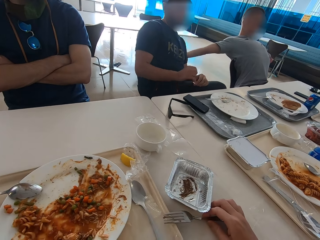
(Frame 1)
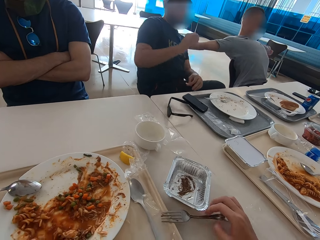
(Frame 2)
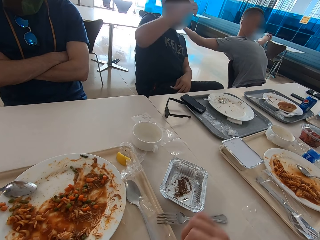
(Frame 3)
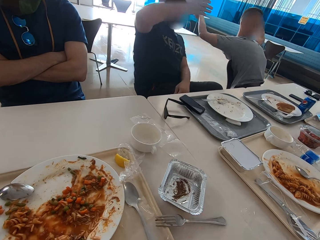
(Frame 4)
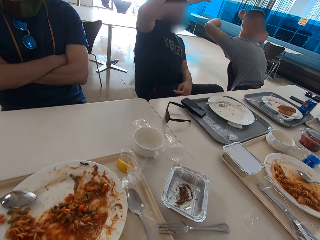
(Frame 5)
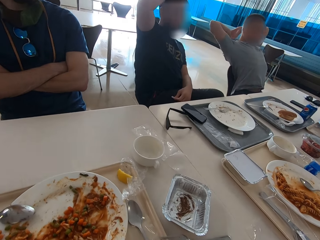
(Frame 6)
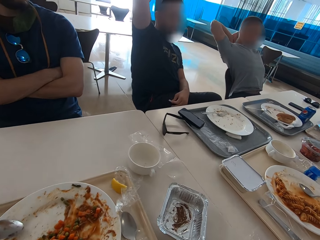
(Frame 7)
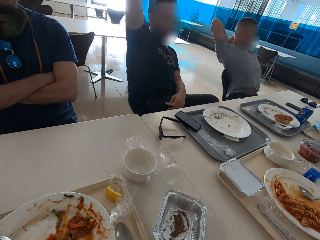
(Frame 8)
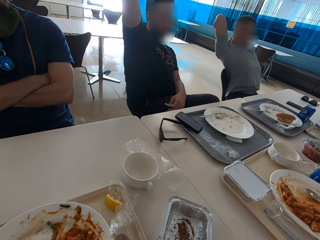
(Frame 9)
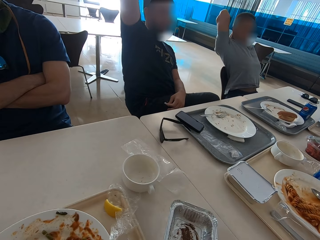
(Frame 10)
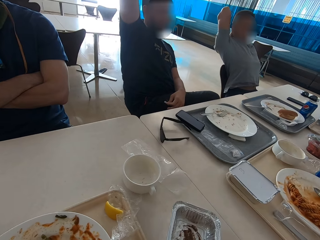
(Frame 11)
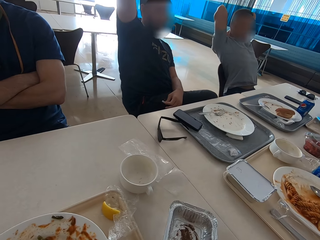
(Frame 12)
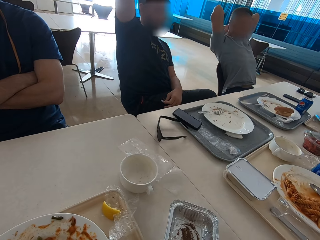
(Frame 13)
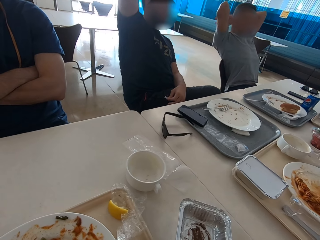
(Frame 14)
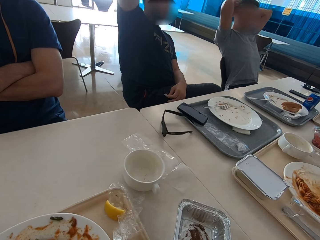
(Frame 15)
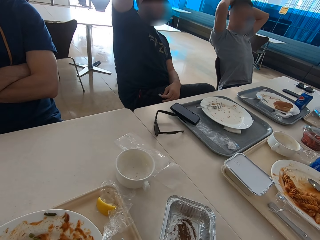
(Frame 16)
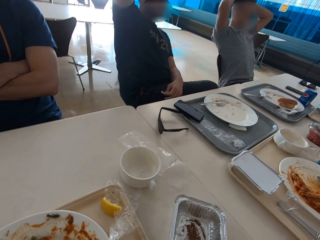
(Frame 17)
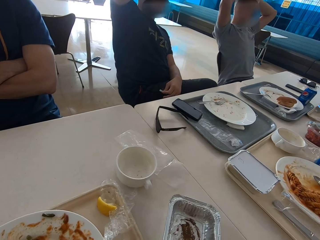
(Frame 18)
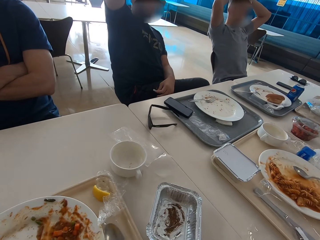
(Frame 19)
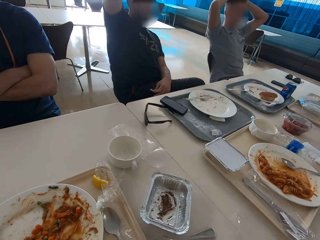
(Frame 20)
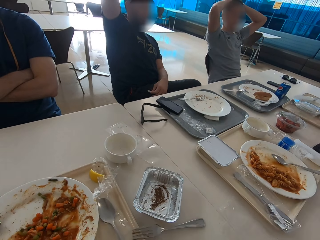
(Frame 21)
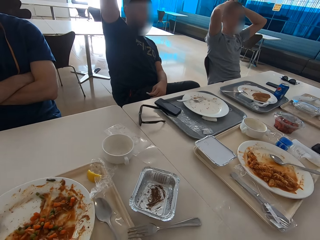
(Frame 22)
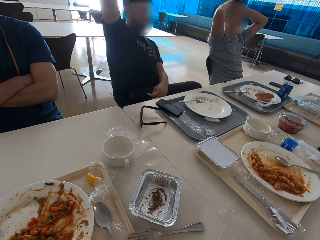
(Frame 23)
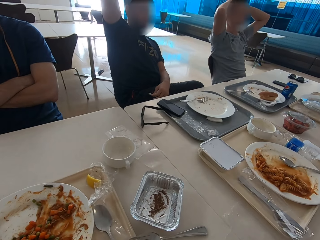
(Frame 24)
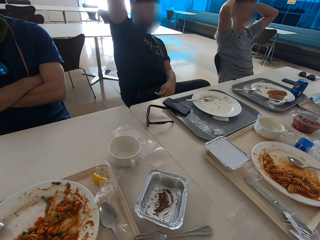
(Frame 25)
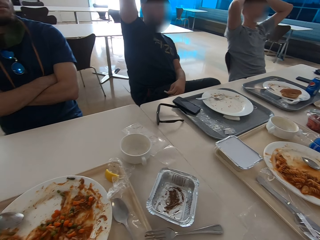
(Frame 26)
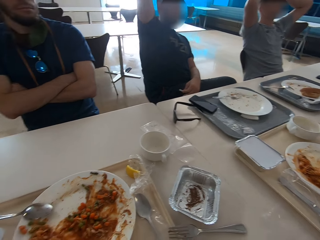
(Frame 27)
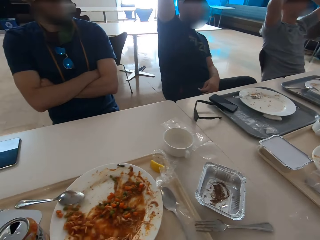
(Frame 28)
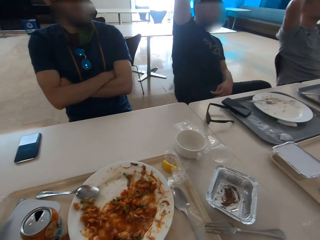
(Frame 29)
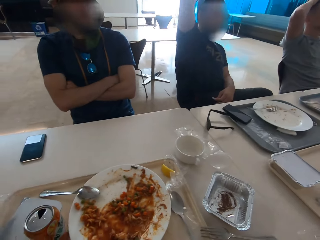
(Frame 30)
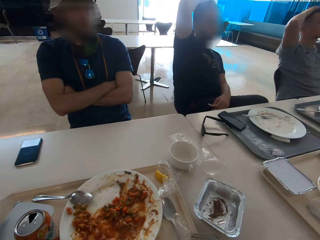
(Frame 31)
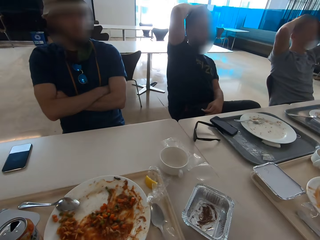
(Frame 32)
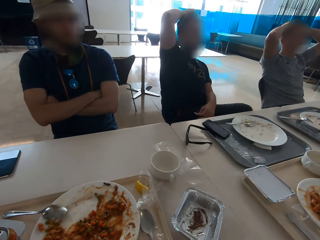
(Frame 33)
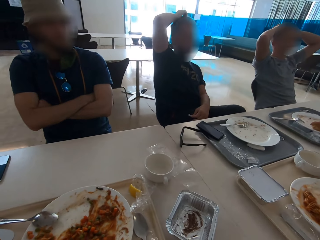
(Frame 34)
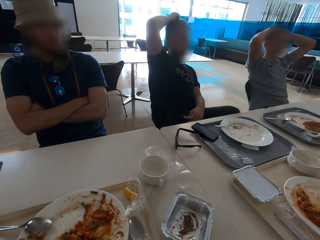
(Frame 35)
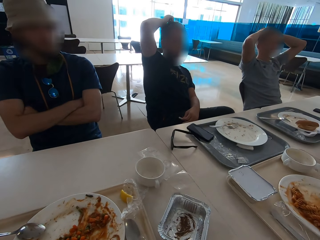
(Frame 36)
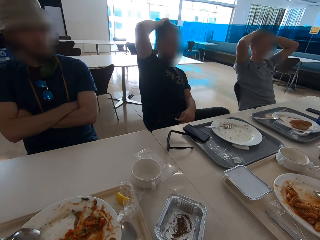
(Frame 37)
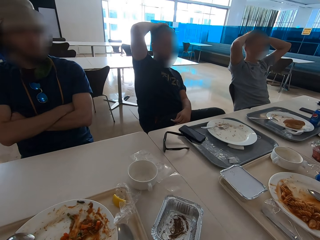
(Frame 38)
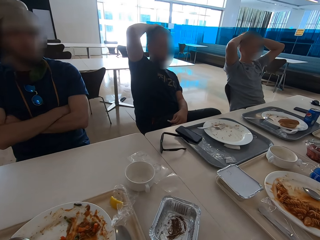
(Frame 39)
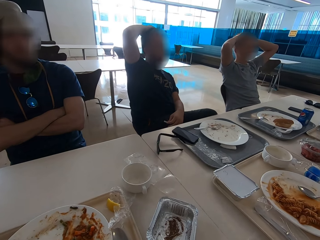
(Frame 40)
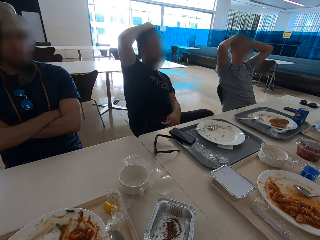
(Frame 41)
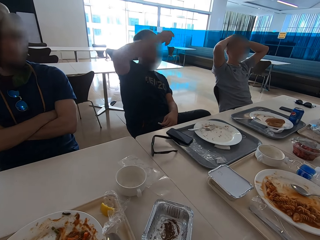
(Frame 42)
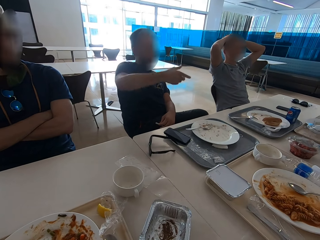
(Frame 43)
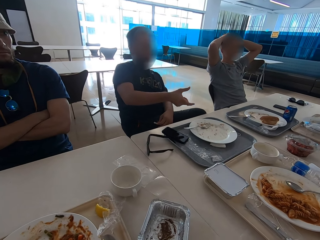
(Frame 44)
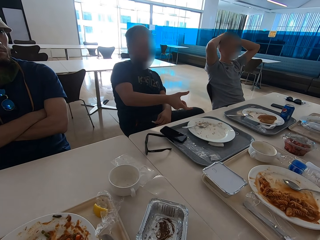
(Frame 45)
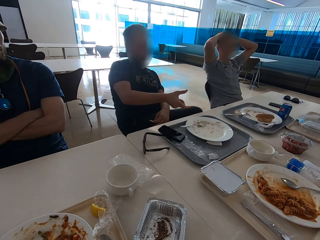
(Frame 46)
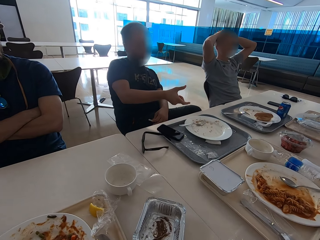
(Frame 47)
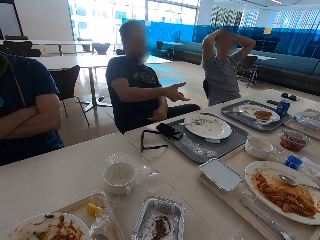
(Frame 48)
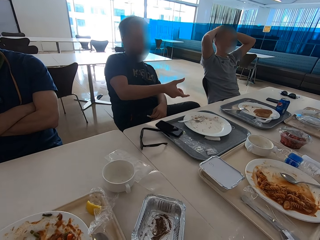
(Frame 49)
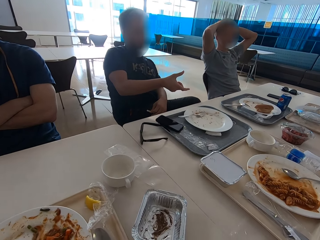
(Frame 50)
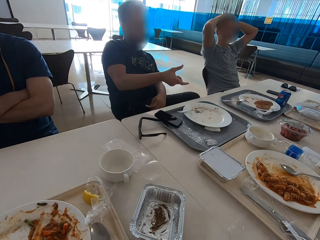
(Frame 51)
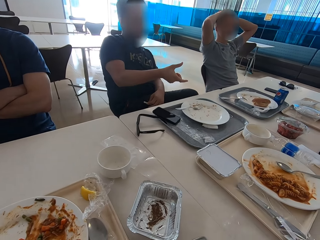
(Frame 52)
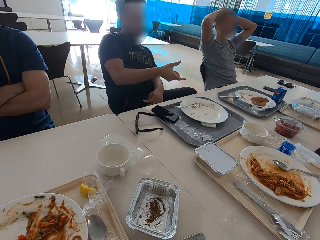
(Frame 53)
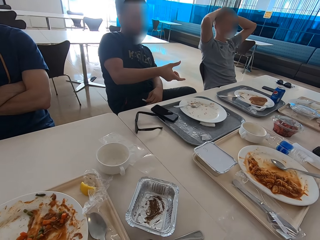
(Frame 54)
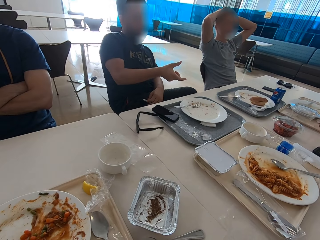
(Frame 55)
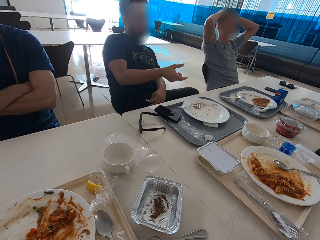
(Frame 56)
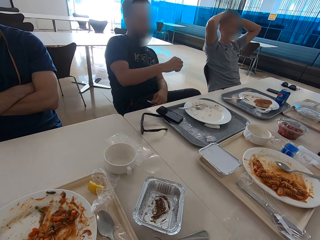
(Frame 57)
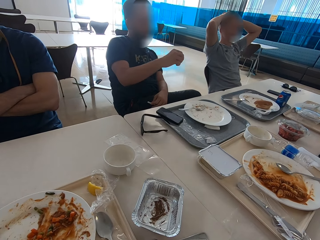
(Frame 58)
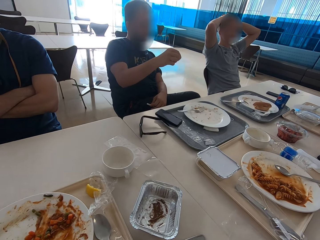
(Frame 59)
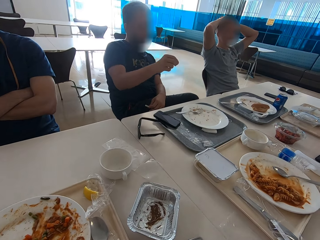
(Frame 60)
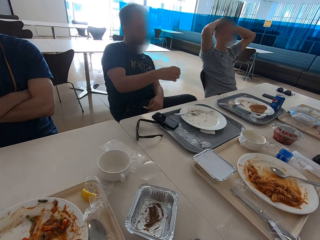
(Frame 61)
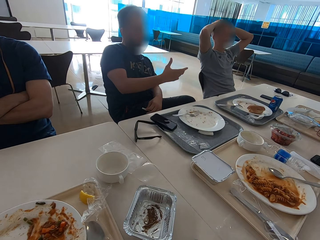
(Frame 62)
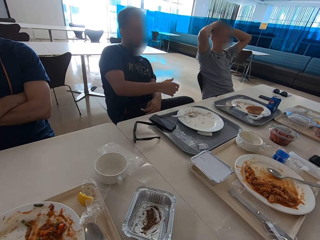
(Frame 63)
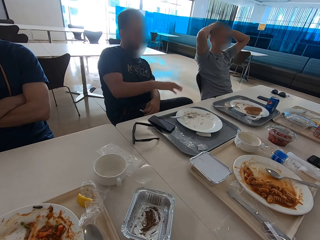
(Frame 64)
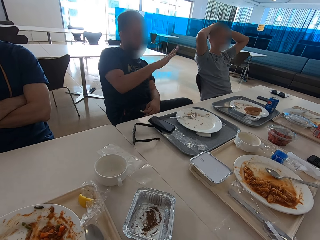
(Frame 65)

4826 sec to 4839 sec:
A man moves his right hand up. The camera wearer looks around. The man puts his right hand on his head and scratches his head. Another man puts both hands on his head. The first man gestures with the right hand.

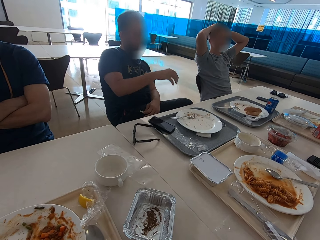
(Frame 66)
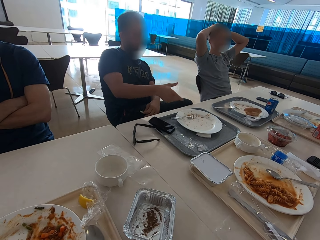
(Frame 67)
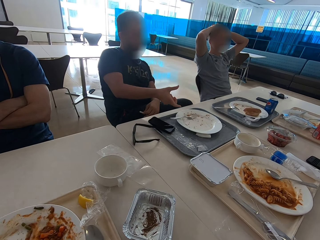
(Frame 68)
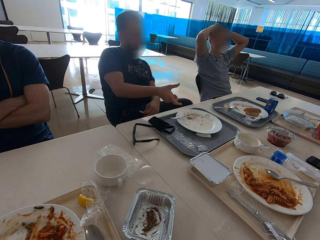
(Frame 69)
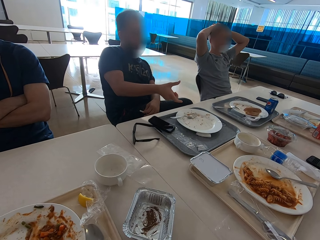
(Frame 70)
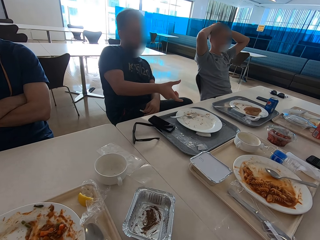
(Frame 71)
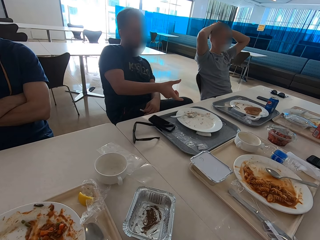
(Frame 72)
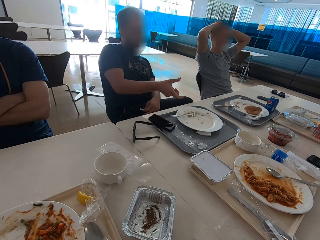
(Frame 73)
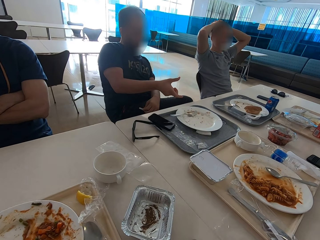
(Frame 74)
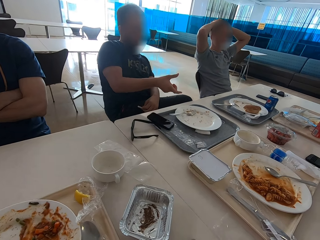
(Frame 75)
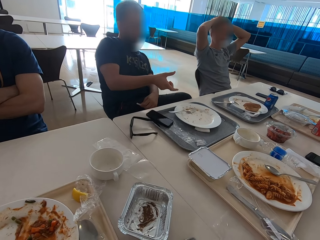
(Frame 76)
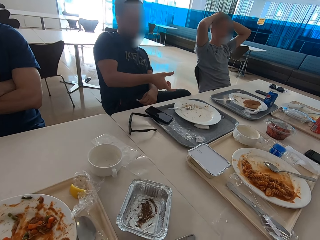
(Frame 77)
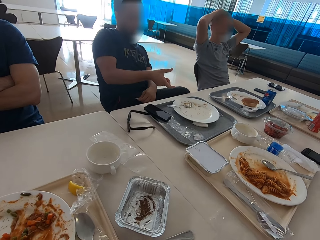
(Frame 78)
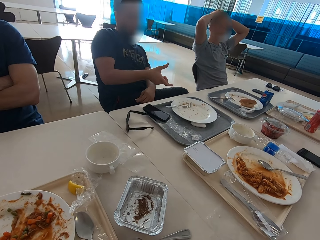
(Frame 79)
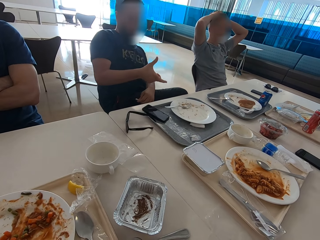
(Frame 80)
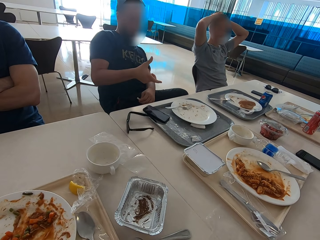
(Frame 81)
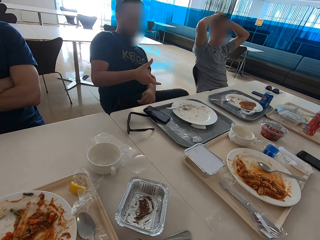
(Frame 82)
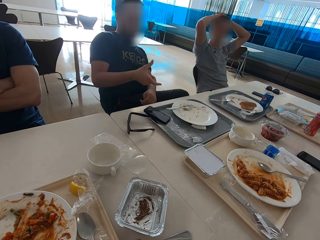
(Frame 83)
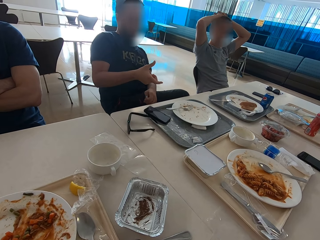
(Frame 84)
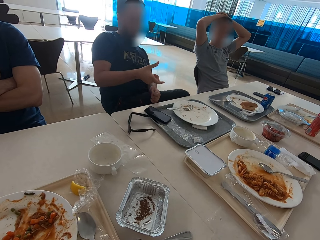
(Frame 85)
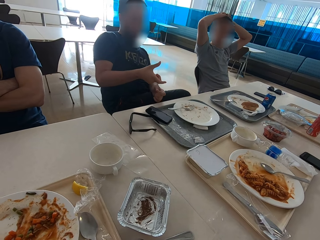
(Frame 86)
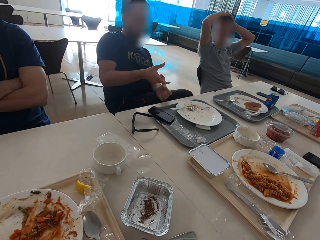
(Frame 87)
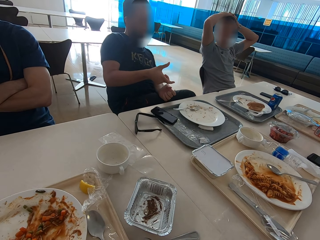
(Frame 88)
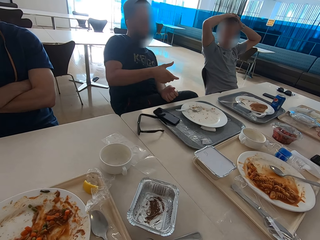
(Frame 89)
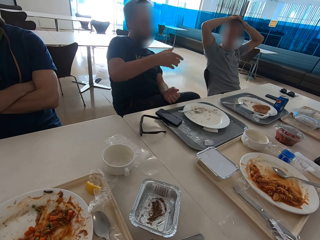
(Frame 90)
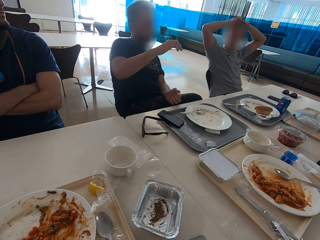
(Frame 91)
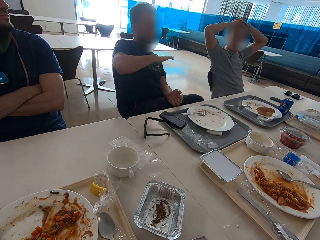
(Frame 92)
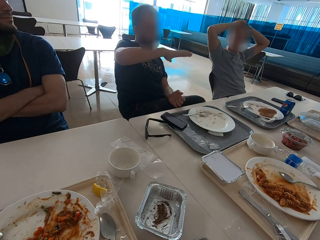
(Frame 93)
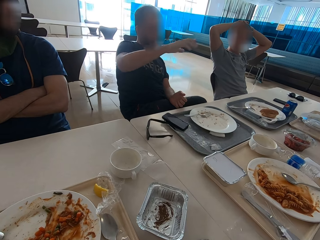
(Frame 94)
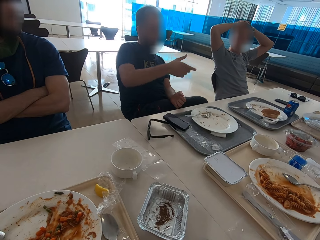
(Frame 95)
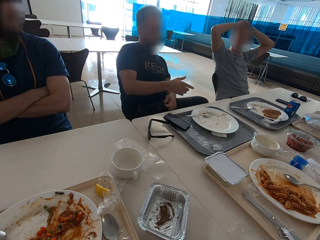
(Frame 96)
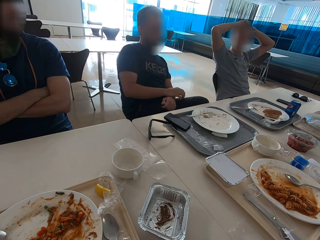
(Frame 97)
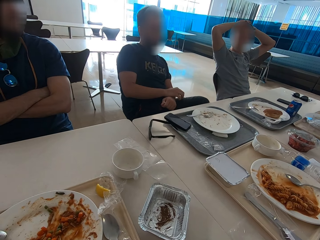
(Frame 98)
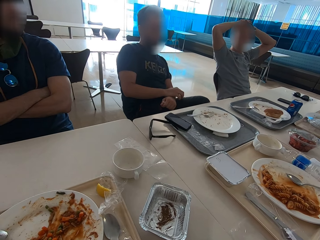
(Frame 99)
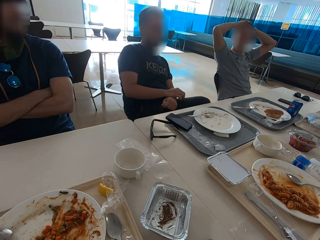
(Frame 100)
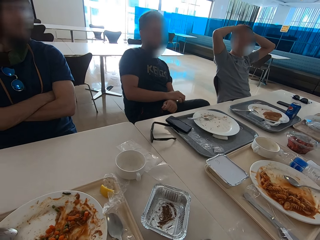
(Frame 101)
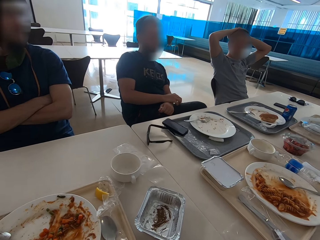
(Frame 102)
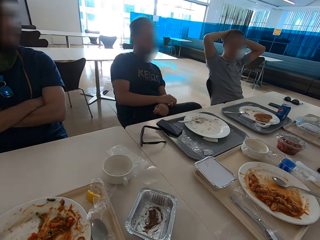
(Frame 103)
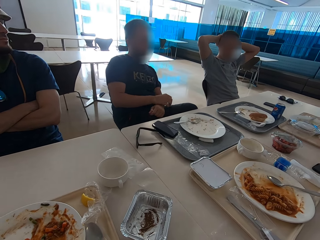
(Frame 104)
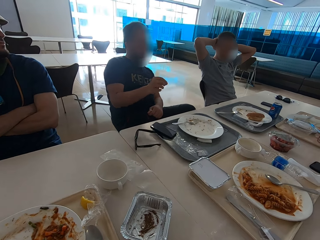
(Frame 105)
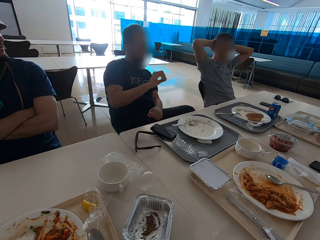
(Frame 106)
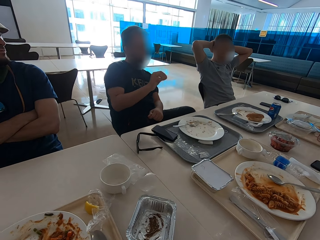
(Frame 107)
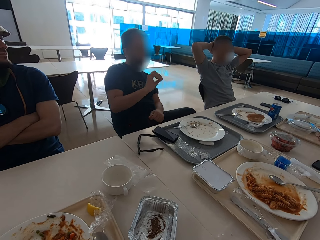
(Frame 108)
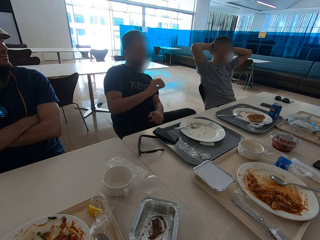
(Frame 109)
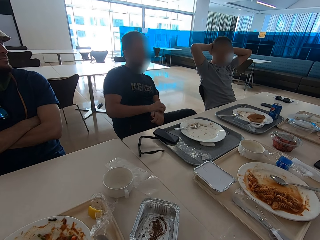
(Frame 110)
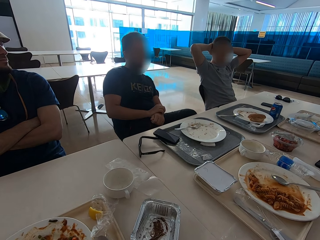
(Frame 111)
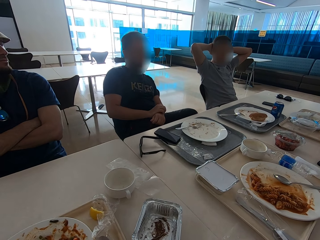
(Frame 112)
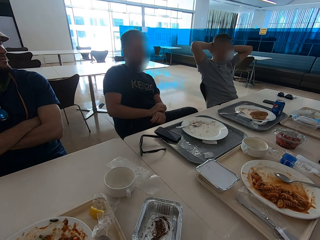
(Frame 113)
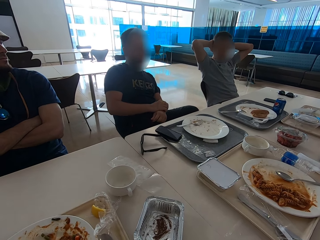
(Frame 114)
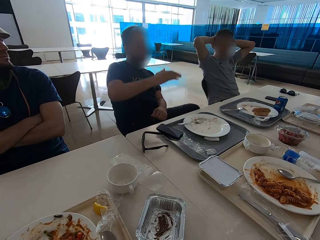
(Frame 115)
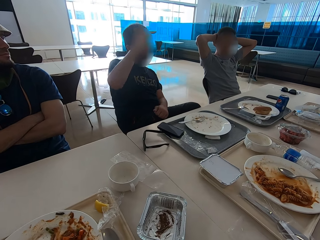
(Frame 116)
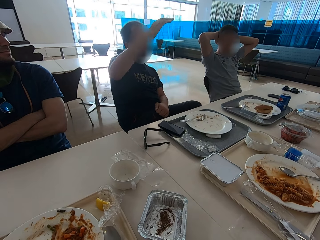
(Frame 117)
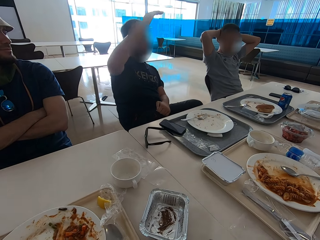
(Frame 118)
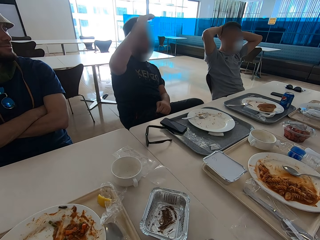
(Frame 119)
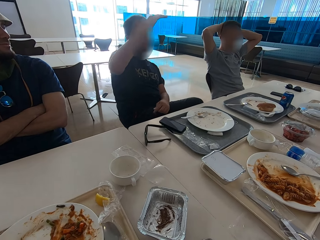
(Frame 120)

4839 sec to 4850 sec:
A man moves his hands on the head. The man moves his hands on the head again. Another man uses gestures.
